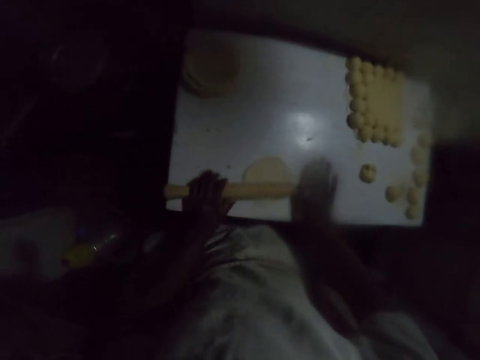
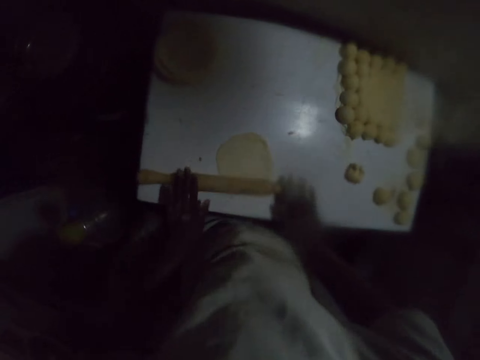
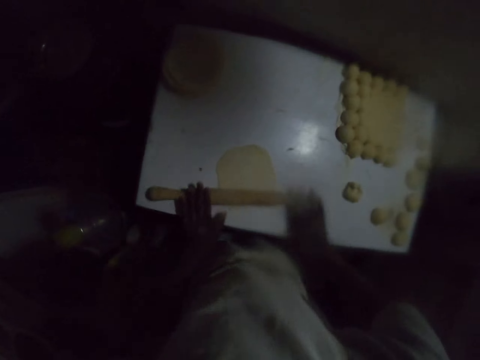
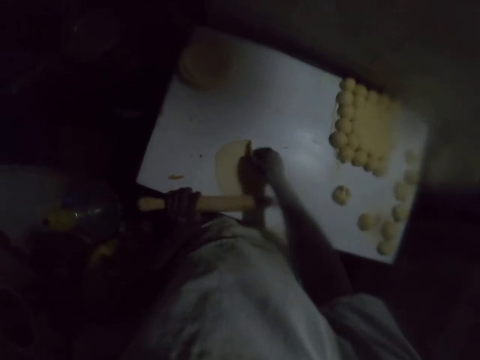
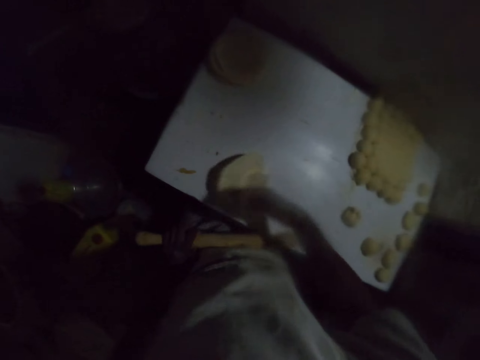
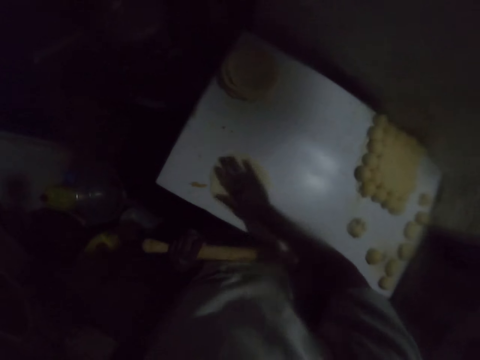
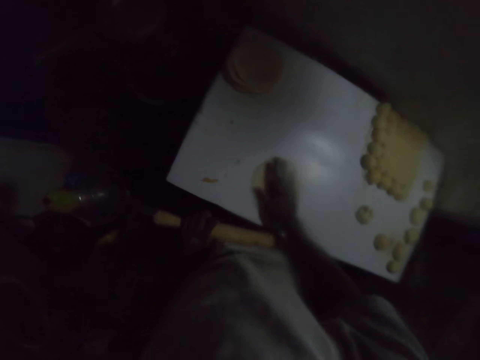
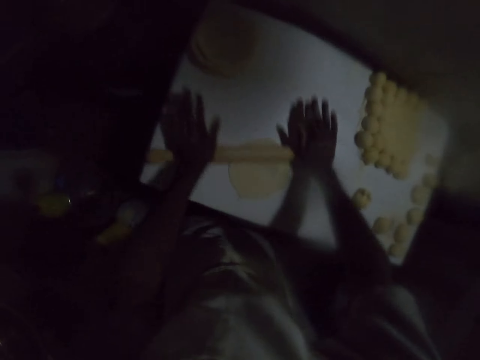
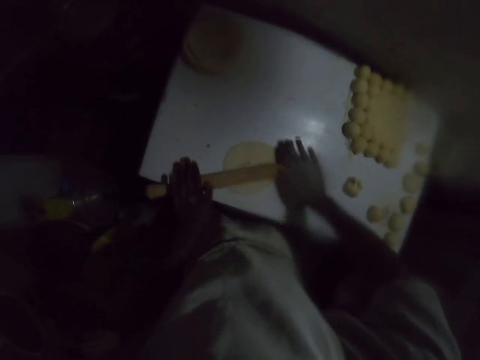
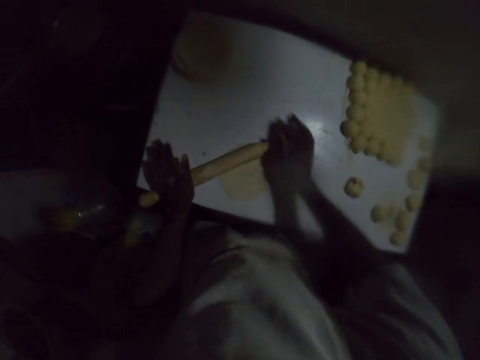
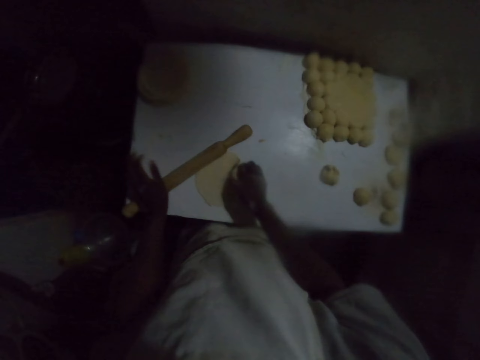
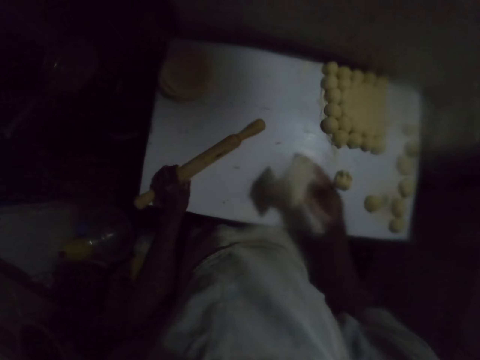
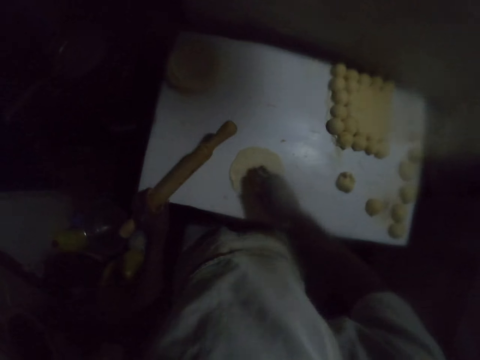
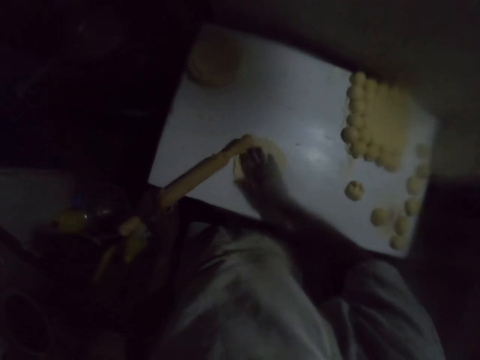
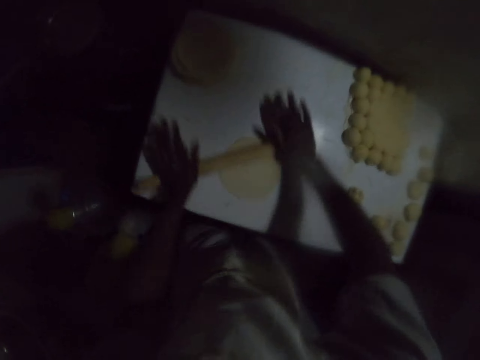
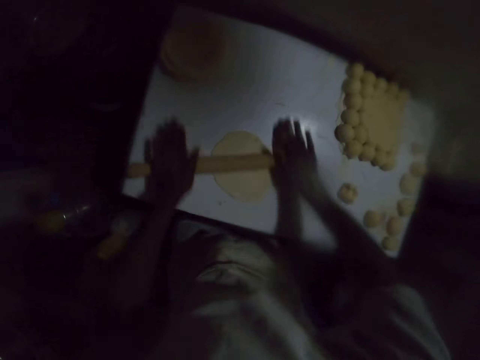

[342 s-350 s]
The camera wearer rolls the dough with a rolling pin. They hold the rolling pin with the left hand. They turn the dough with the right hand. They move the dough on the table with the right hand. They roll the dough with the rolling pin. They hold the rolling pin with the left hand. They lift the dough from the table. They turn the dough with the right hand. They hold the rolling pin with the left hand. They move the dough on the table with the right hand. They roll the dough with the rolling pin.

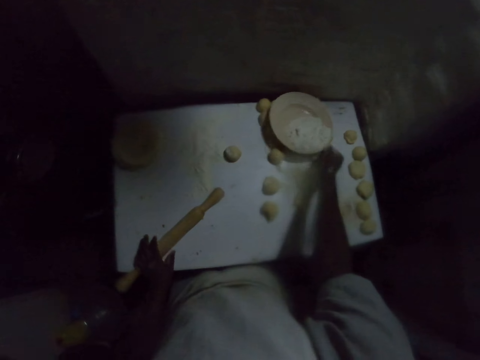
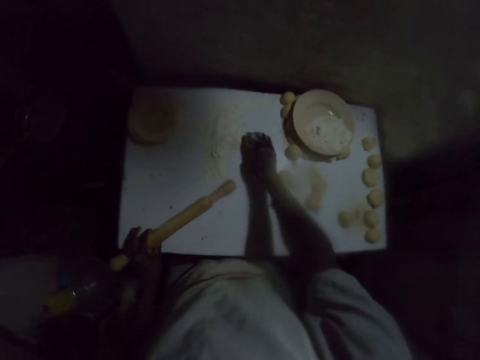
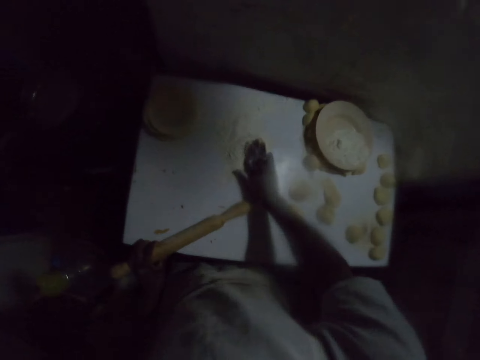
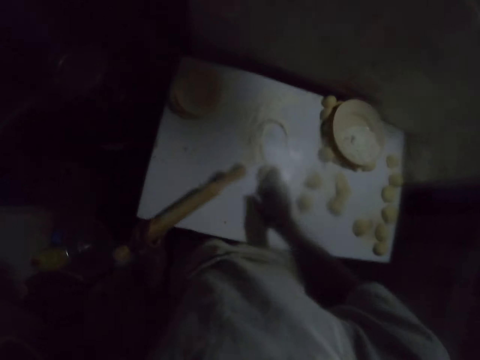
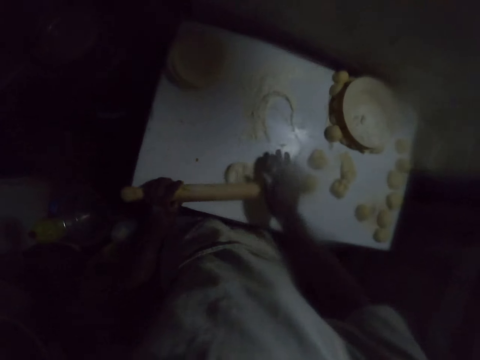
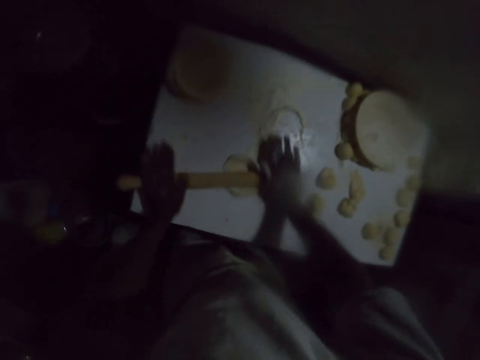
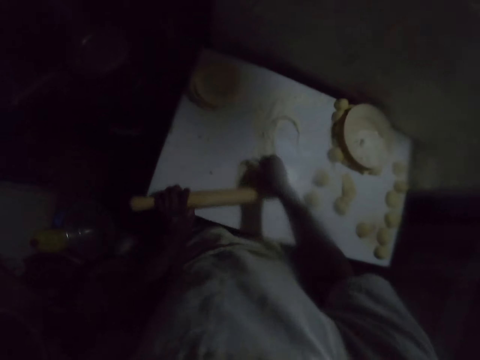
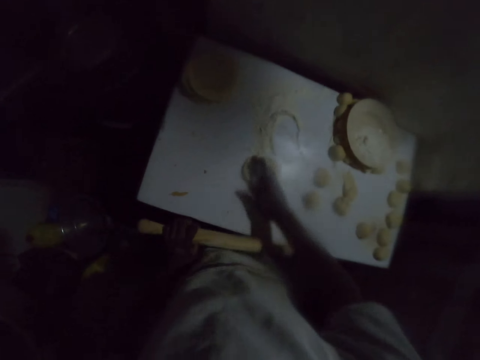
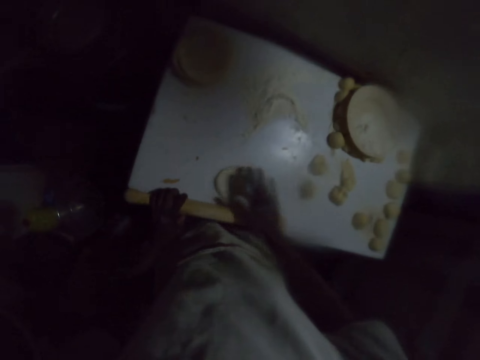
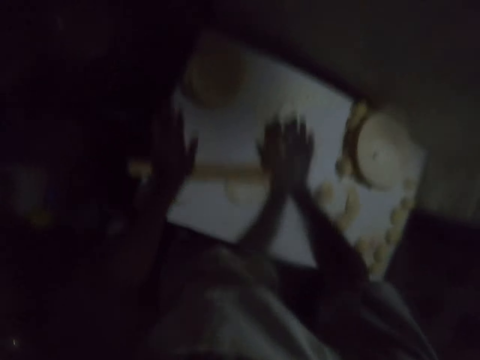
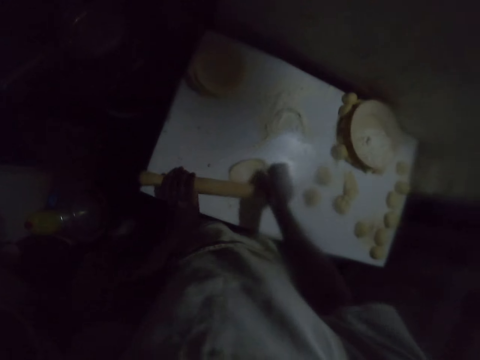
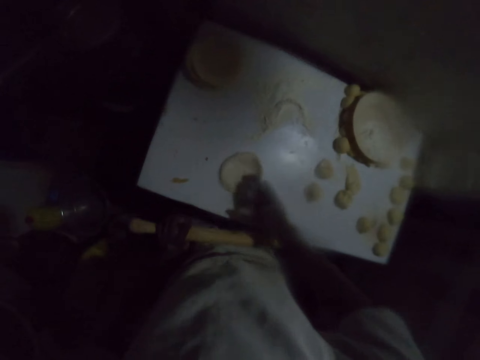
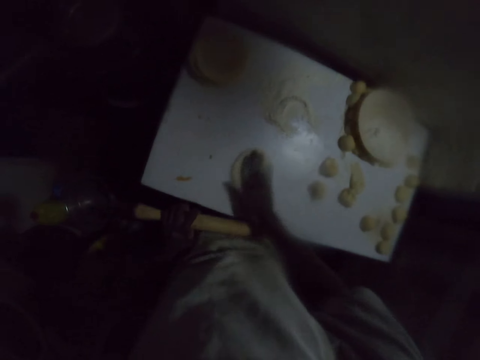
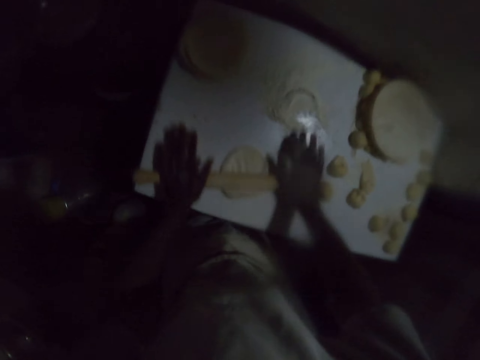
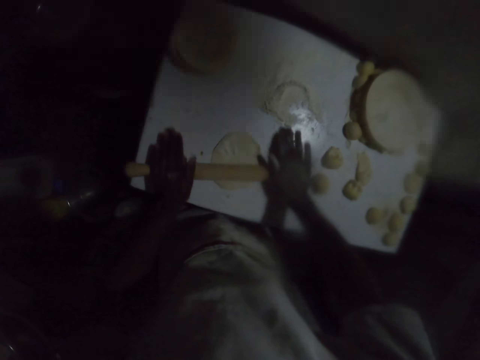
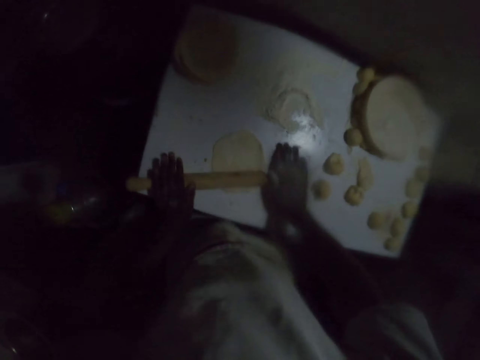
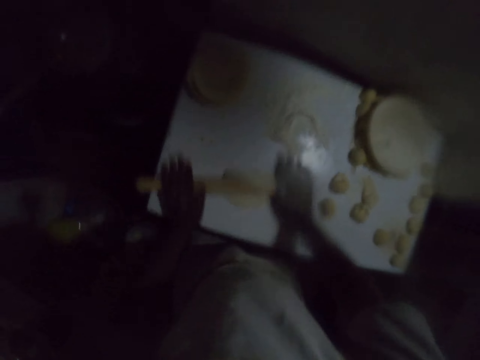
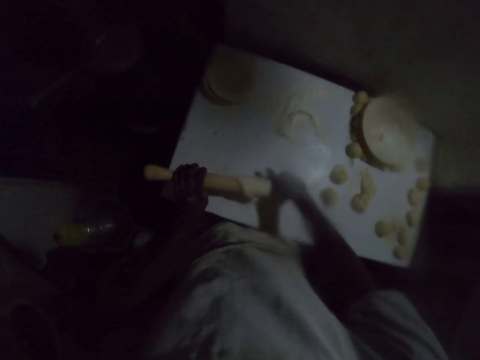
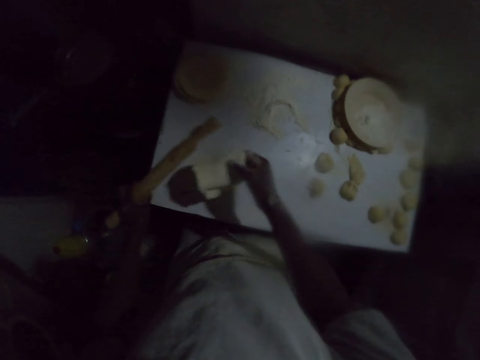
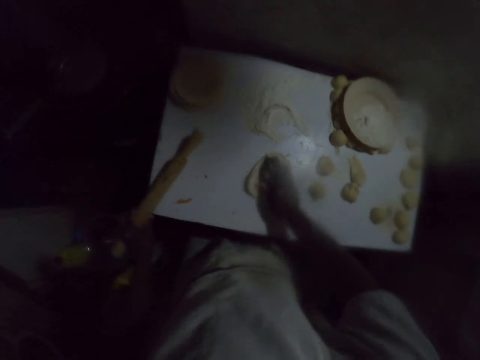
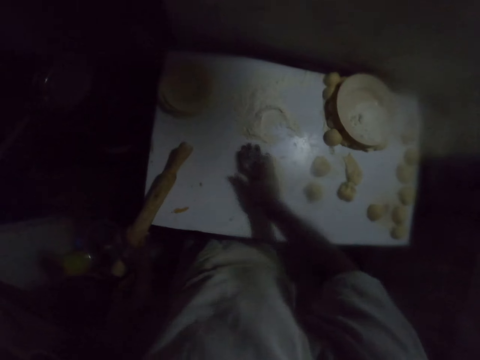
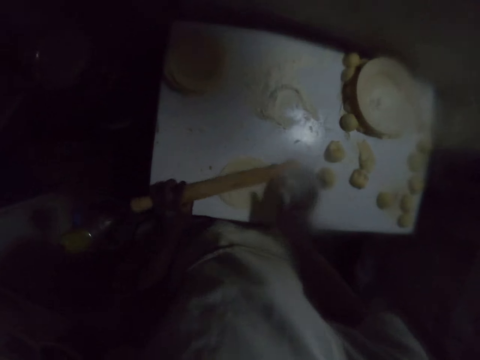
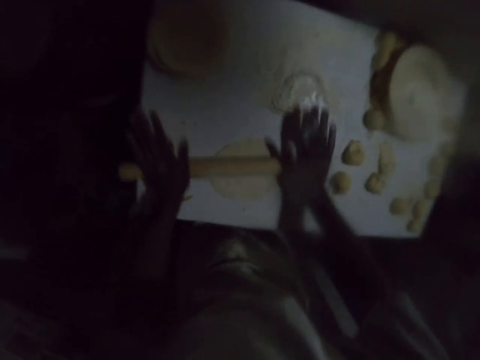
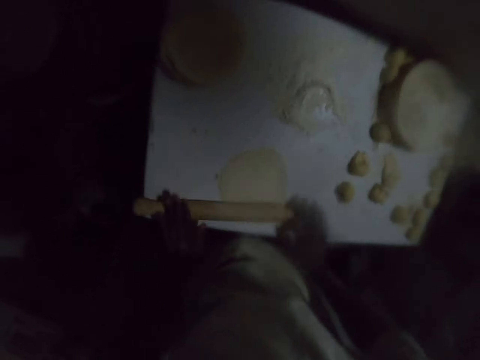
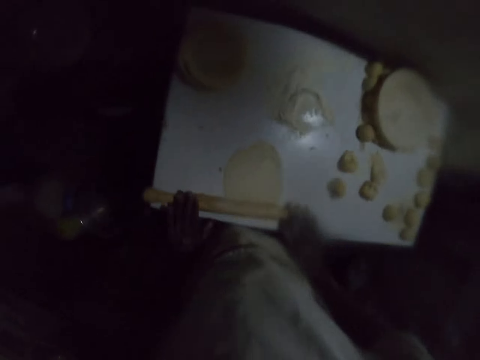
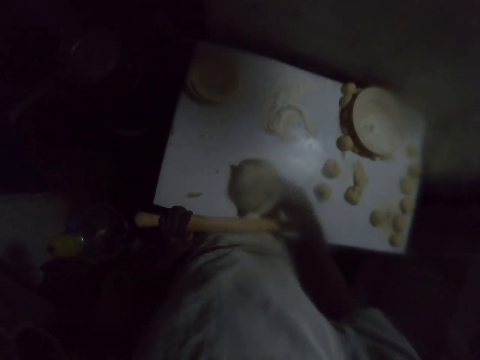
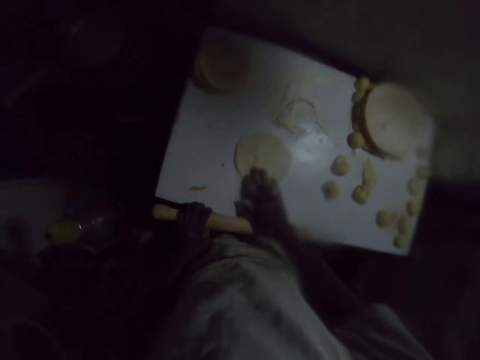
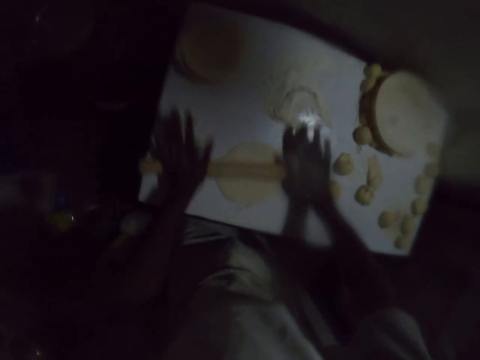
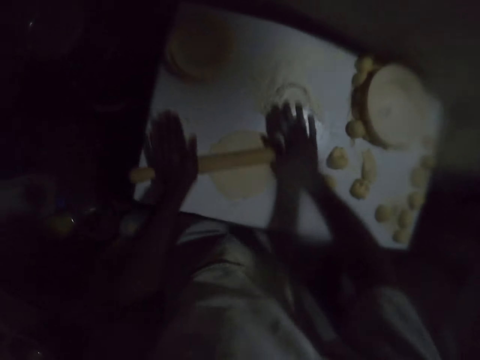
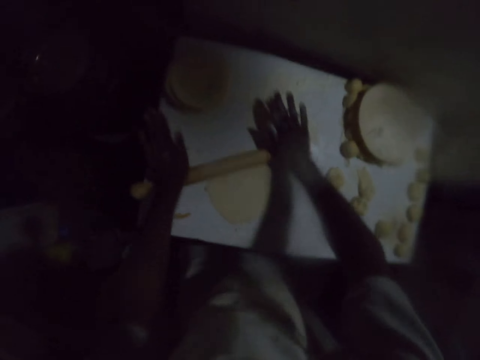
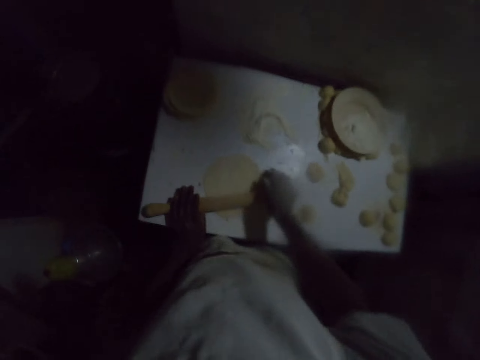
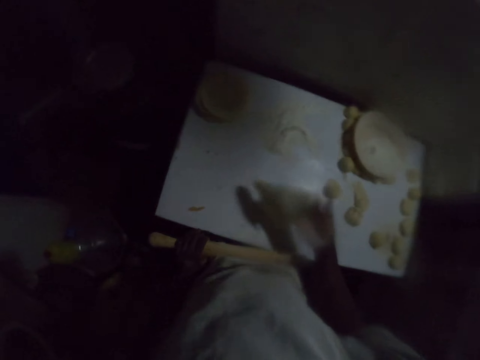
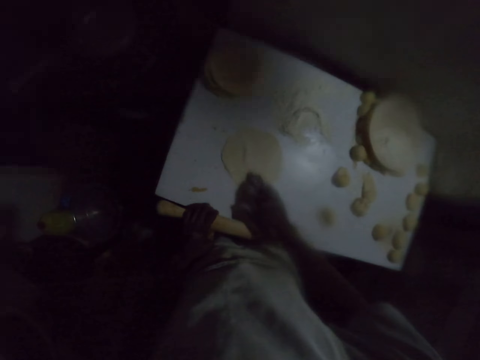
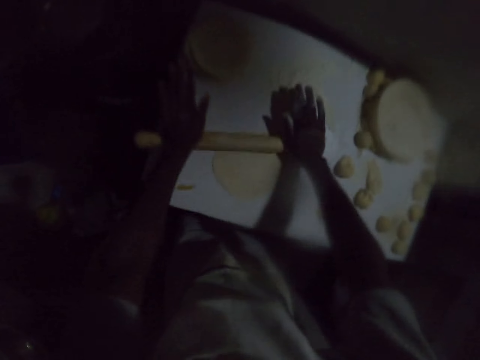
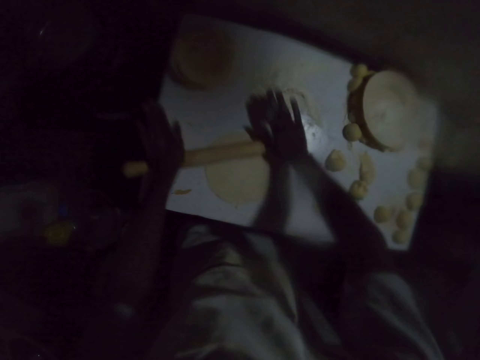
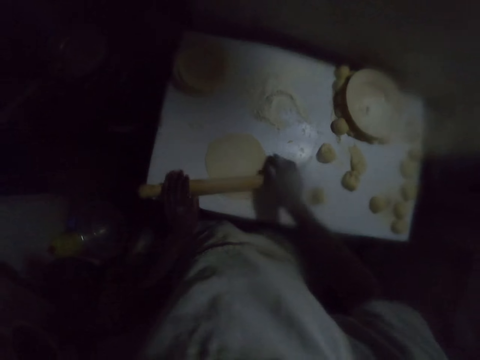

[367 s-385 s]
The camera wearer places a plate on the dough. They pick a dough from the table. They move the dough on the table with the right hand. They put the dough on flour. They roll the dough with a rolling pin. They hold the rolling pin with the left hand. They turn the dough with the right hand. They move the dough on the table with the right hand. They roll the dough with the rolling pin. They hold the rolling pin with the left hand. They turn the dough with the right hand. They put the dough on the flour. They move the dough on the table with the right hand. They roll the dough with the rolling pin. They remove the dough from the rolling pin. They hold the rolling pin with the left hand. They throw the dough on the table. They move the dough on the table with the right hand. They roll the dough with the rolling pin. They hold the rolling pin with the left hand. They turn the dough with the right hand. They roll the dough with the rolling pin. They hold the rolling pin with the left hand. They turn the dough with the right hand. They roll the dough with the rolling pin.
